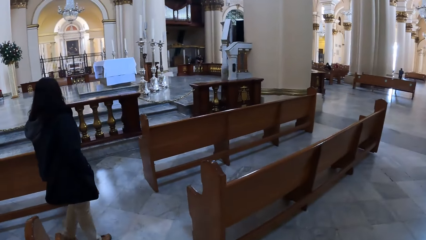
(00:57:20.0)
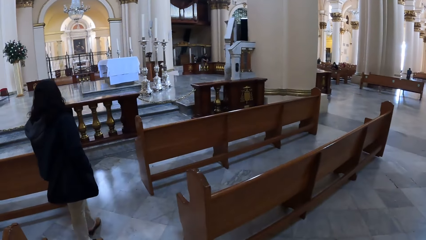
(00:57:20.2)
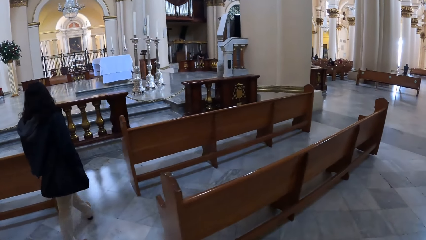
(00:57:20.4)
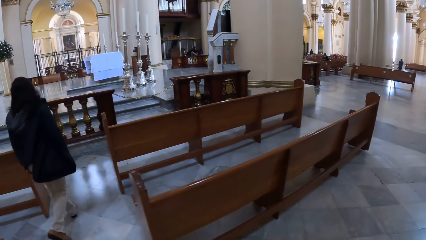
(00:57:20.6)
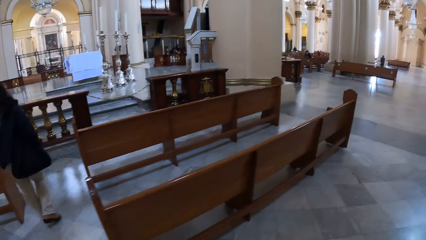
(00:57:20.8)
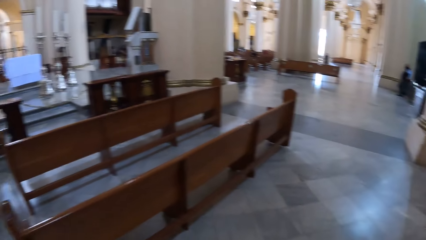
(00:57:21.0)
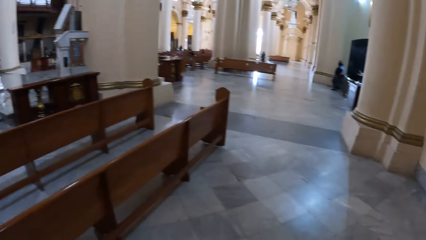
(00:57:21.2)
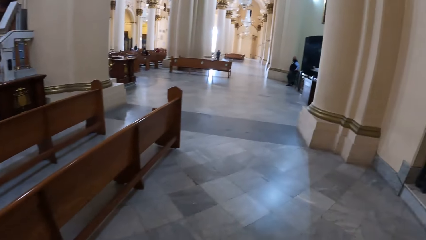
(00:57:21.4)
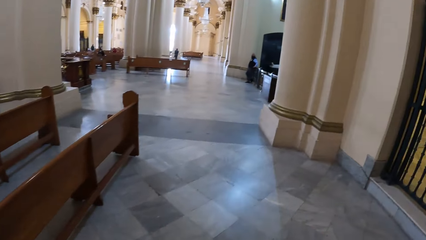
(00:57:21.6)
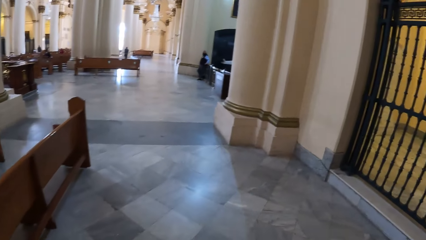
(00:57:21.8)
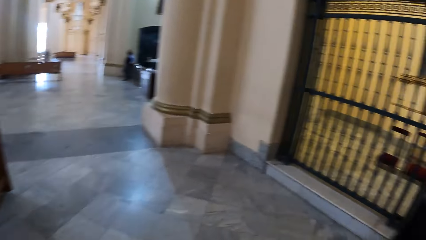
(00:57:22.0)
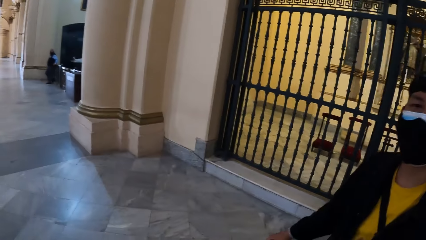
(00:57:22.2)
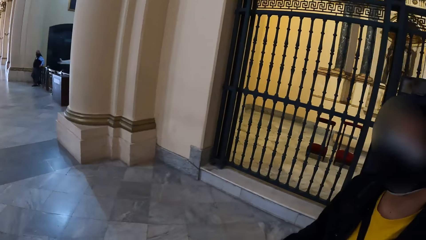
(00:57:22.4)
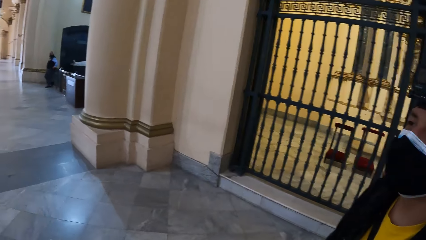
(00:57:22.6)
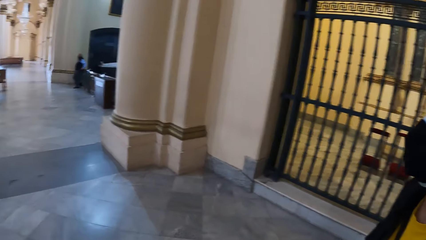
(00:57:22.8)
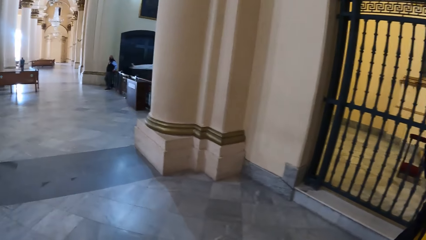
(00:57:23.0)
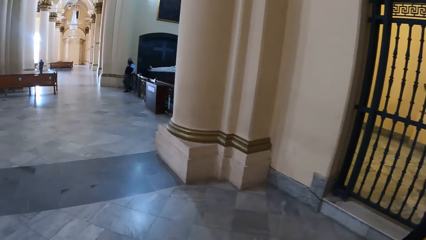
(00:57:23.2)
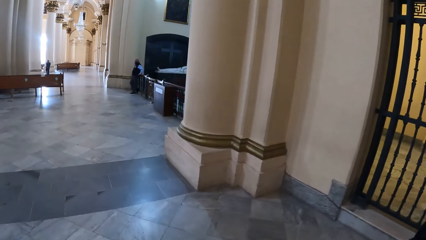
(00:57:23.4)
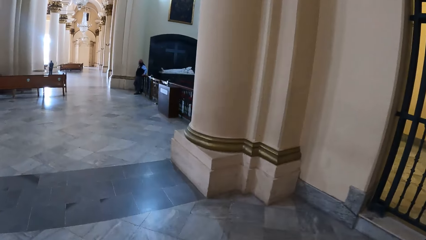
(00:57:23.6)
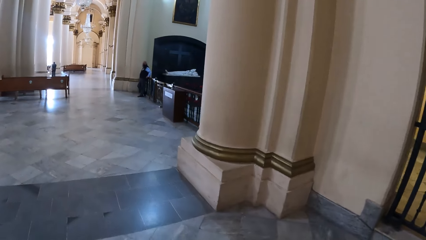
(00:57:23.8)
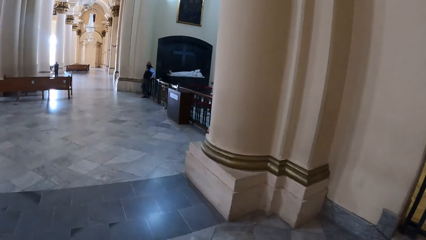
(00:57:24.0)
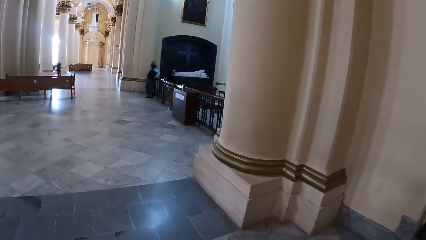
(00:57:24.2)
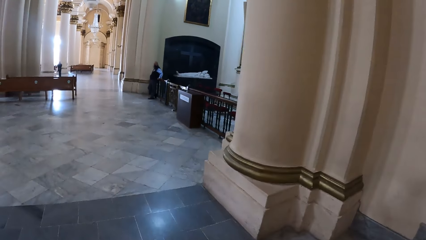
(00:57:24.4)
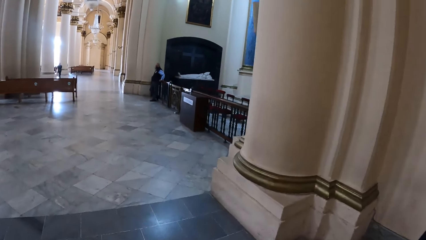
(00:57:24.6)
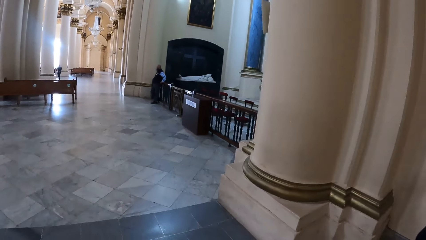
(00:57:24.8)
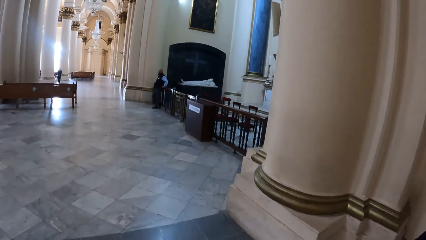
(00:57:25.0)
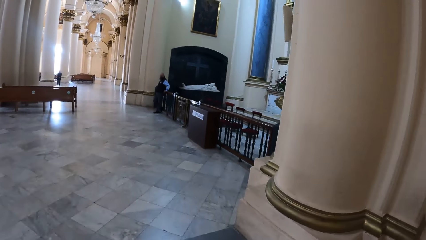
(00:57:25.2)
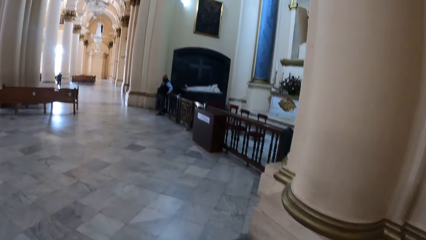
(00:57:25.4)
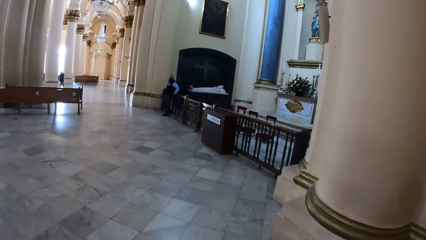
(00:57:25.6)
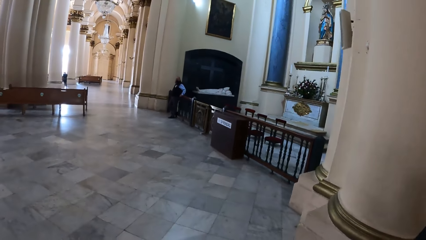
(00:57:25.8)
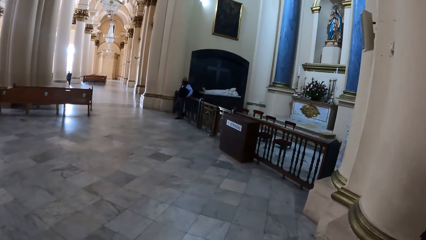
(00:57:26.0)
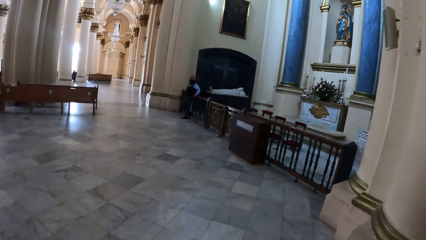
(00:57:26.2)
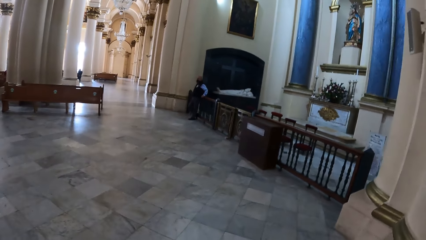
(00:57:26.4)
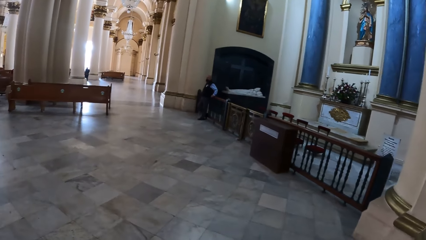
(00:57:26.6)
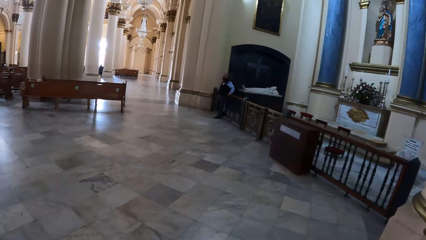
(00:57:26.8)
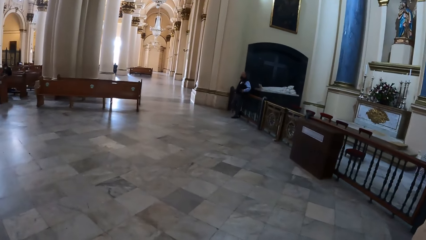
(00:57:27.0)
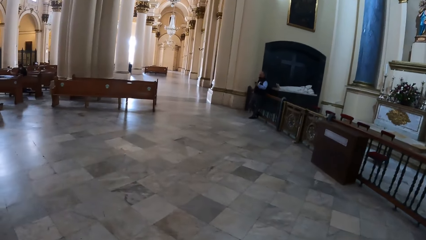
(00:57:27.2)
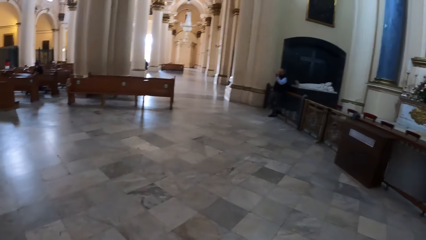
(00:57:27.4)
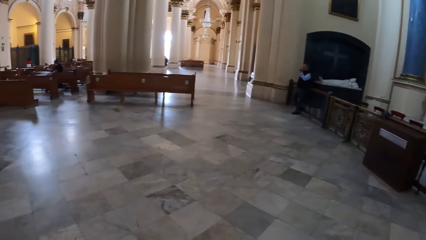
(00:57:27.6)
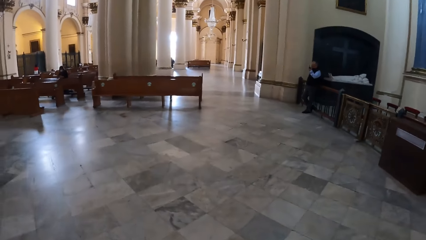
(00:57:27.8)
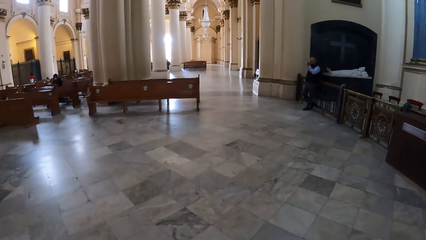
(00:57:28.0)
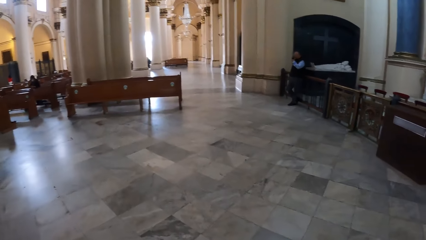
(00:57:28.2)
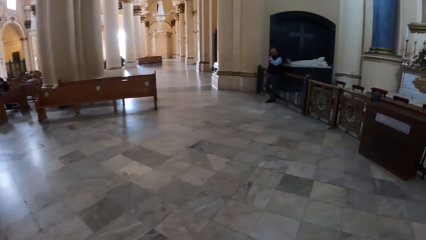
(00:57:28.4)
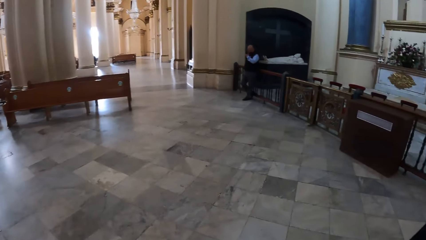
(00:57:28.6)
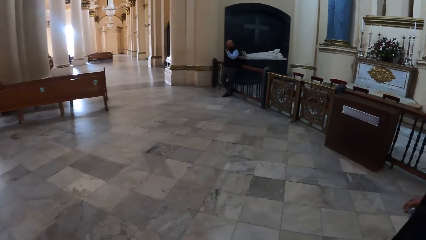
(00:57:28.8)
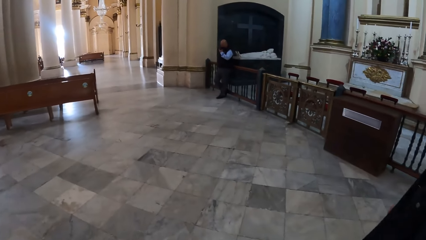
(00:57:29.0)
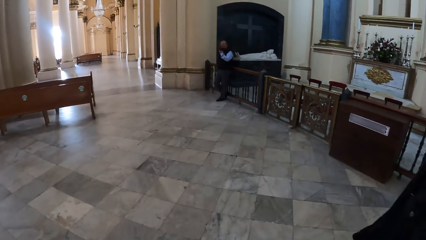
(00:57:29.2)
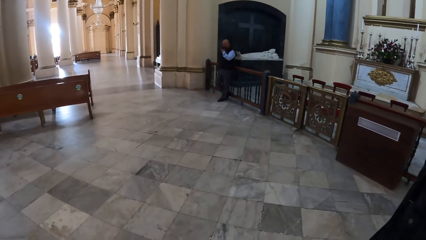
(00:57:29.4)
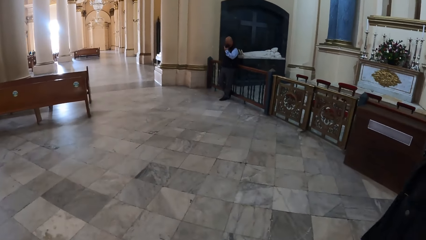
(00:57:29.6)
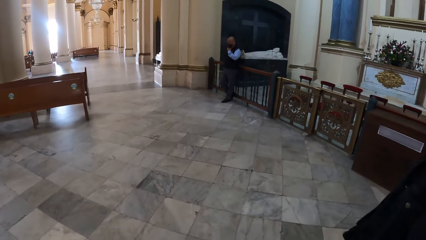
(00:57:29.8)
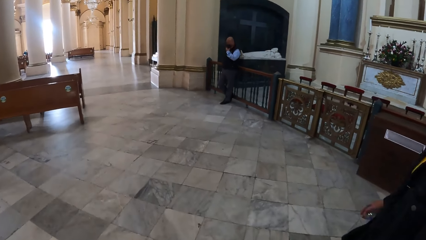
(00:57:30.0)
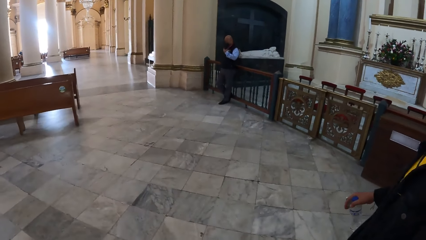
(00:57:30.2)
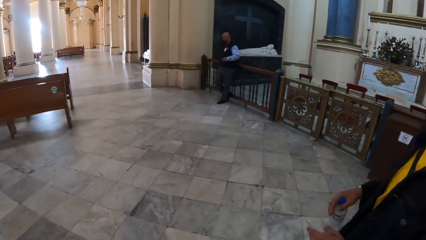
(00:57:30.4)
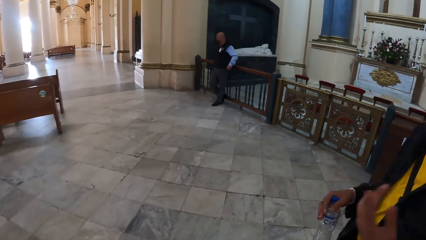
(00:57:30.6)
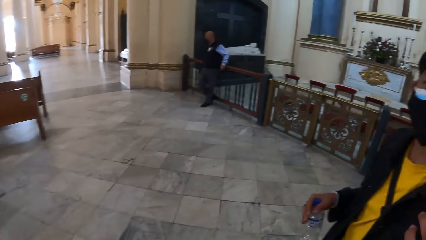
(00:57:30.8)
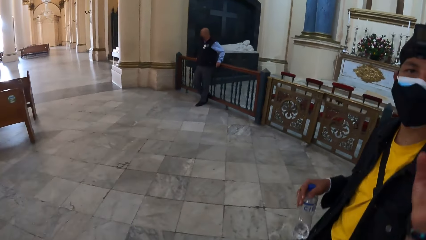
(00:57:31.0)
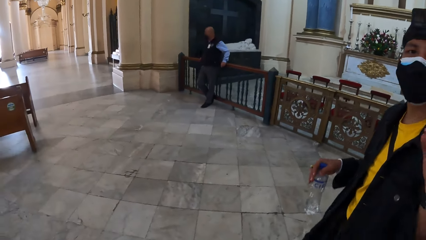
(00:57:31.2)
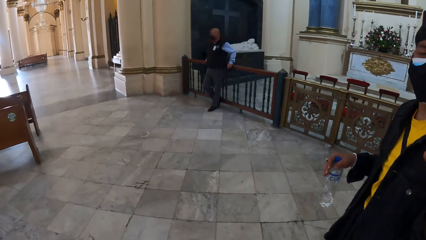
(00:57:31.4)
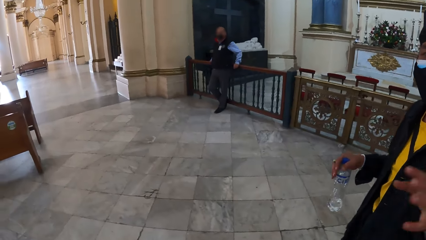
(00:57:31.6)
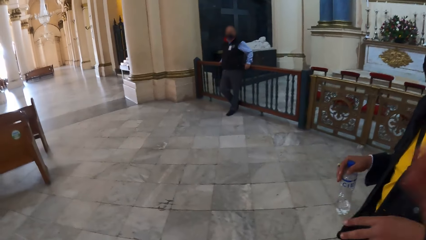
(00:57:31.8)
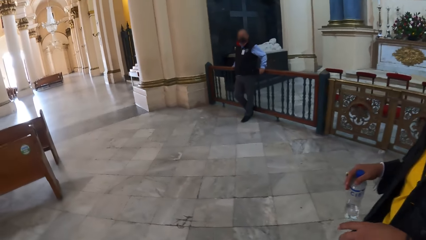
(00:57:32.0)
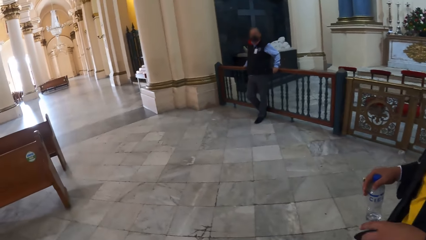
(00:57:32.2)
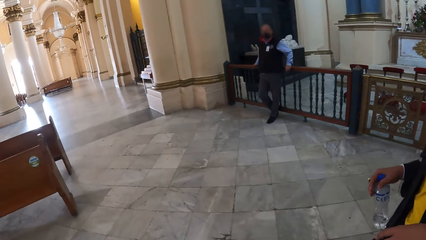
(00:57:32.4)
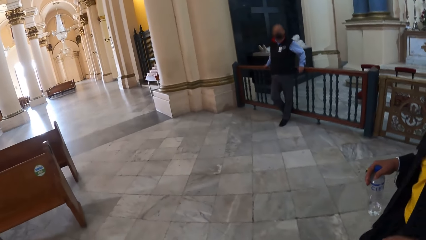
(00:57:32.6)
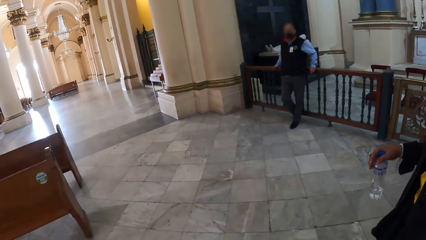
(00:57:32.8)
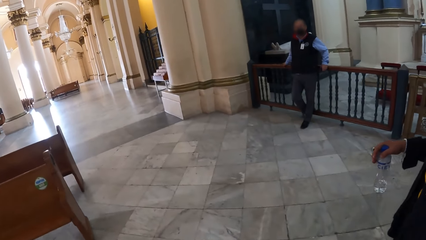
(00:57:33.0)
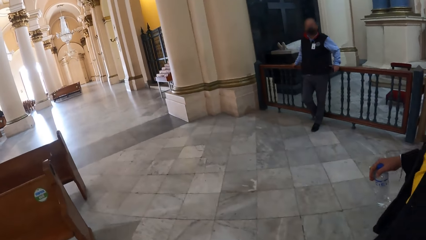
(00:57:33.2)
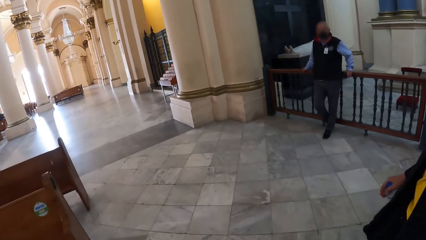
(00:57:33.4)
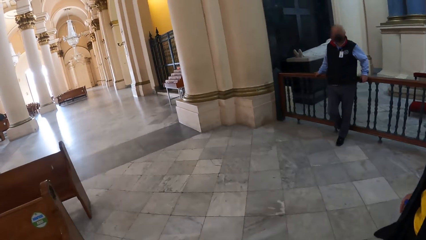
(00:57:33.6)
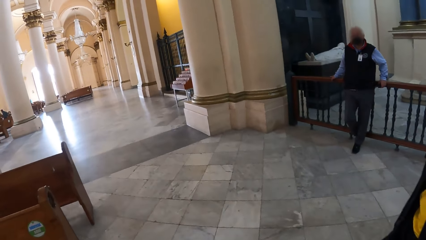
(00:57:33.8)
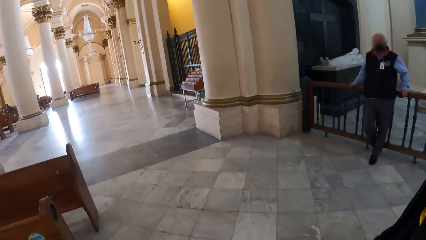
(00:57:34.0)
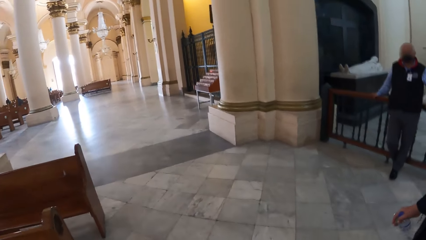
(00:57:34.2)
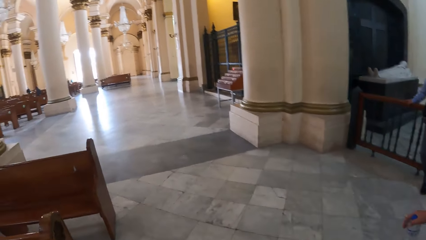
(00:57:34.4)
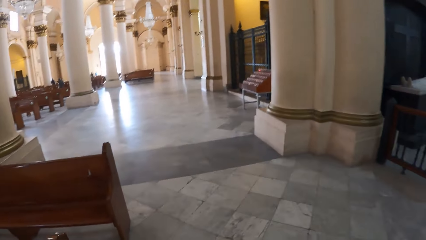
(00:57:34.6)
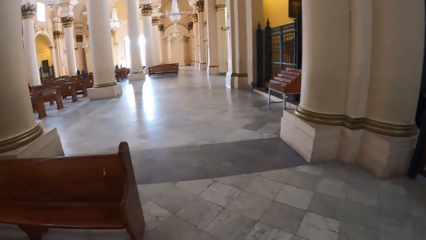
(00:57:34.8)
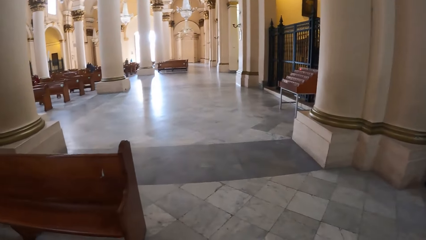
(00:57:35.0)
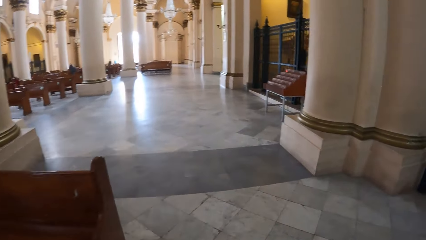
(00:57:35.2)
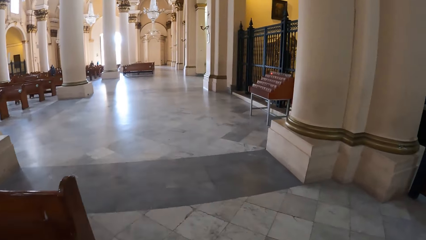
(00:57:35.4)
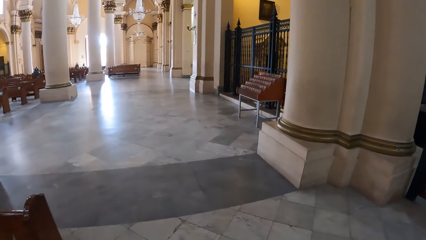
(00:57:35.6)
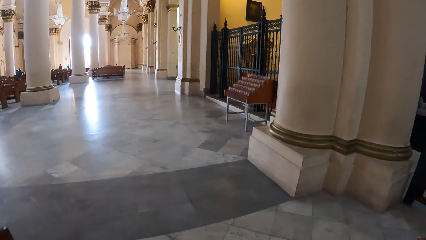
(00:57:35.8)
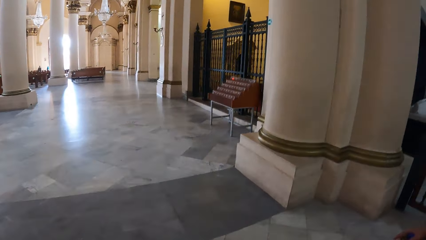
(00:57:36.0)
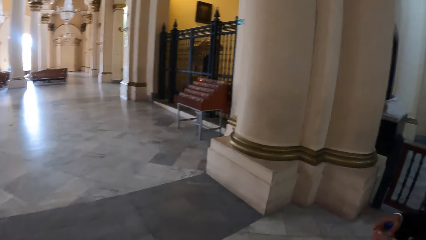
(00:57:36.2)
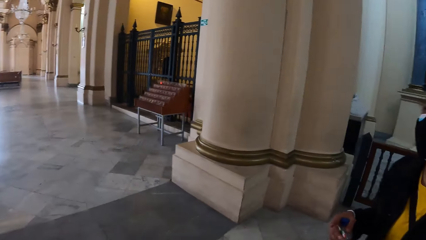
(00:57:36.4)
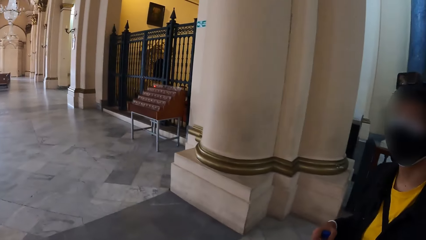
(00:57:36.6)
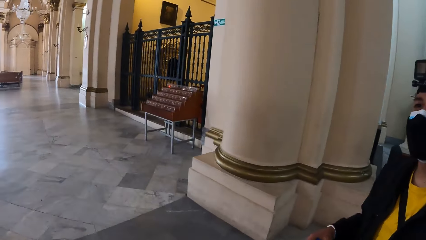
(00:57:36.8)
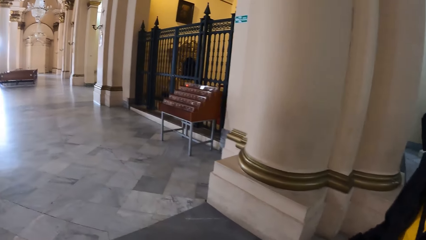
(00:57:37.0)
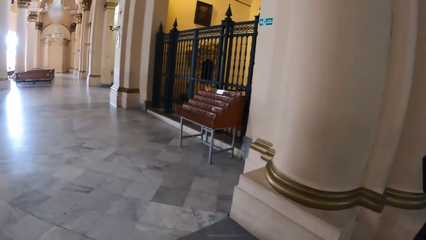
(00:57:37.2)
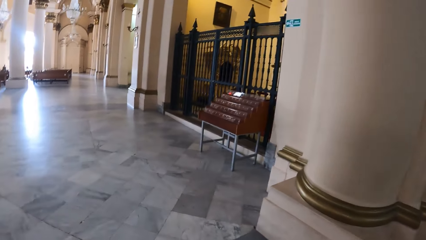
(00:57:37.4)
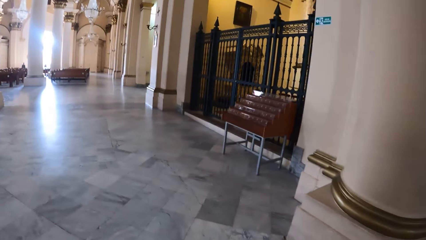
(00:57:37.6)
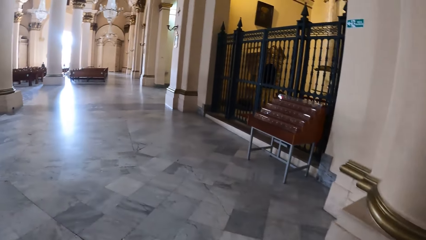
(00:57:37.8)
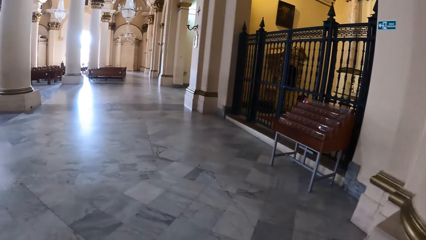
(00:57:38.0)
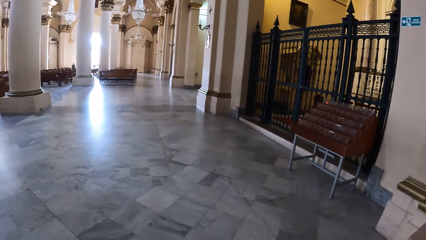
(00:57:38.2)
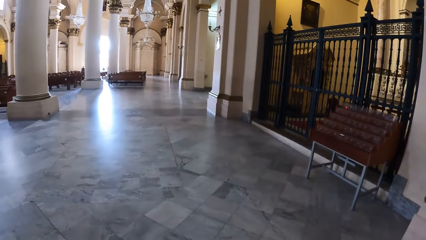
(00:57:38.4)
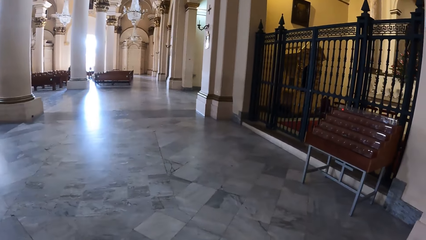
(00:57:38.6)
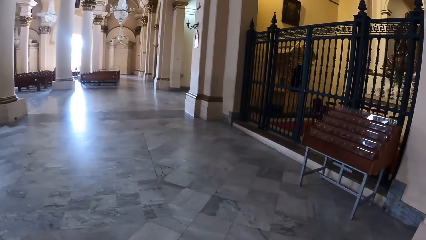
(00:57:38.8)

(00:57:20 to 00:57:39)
A man touches his nose with his left hand. The other man raises his left hand.
